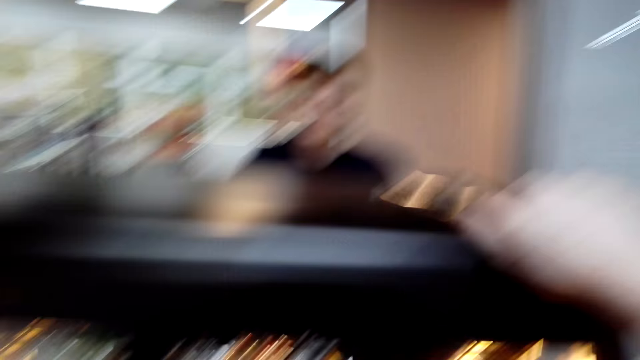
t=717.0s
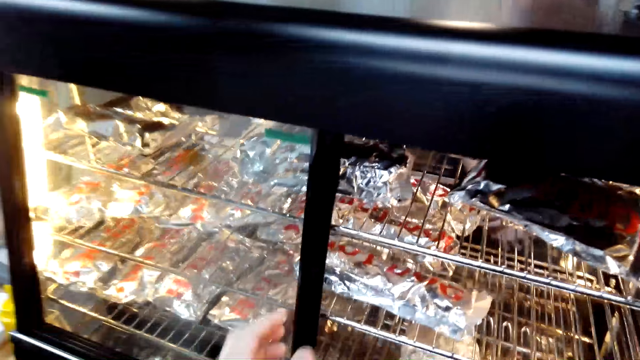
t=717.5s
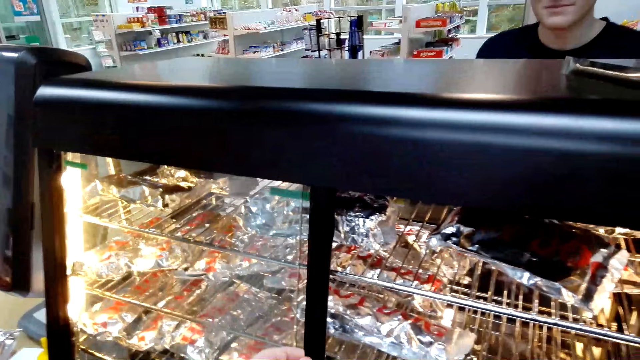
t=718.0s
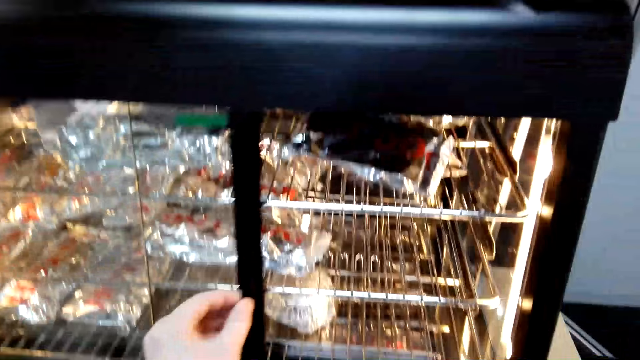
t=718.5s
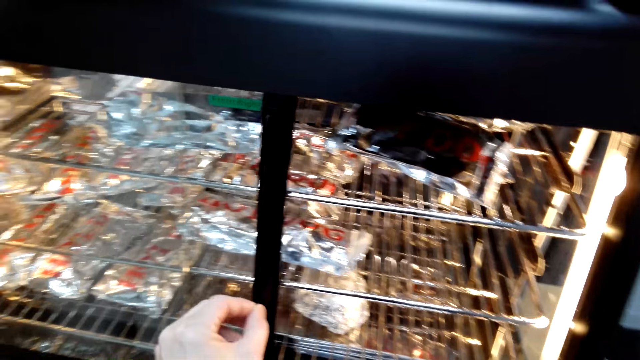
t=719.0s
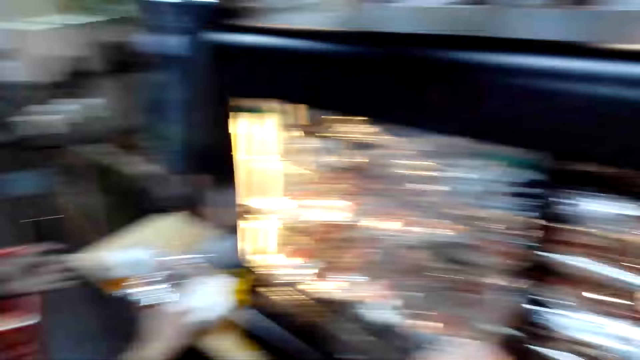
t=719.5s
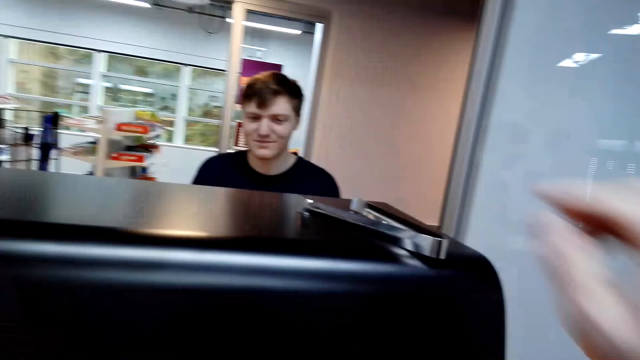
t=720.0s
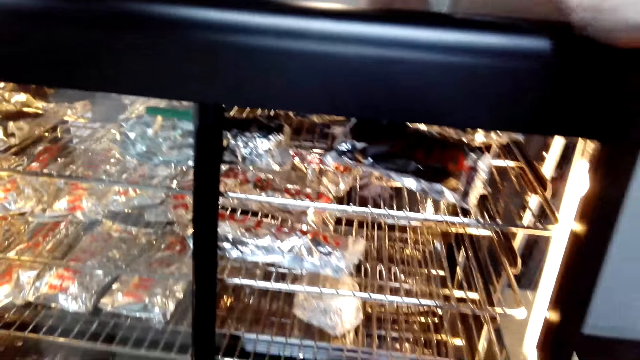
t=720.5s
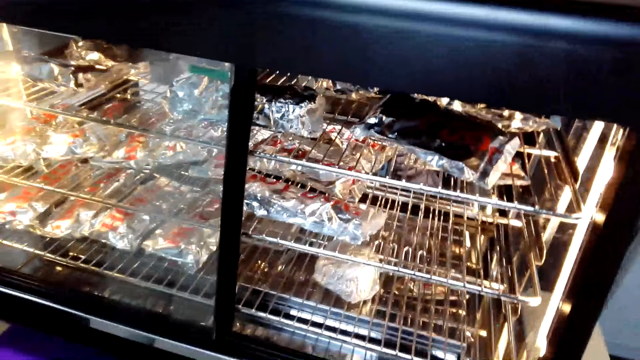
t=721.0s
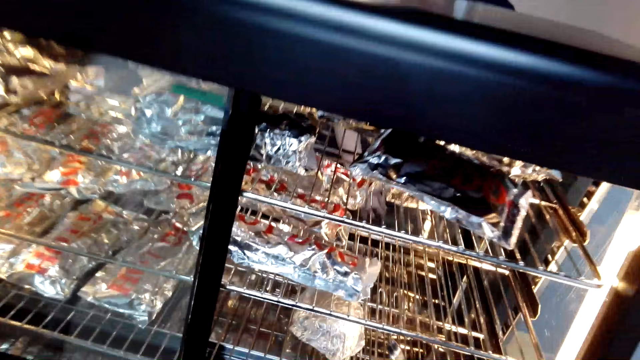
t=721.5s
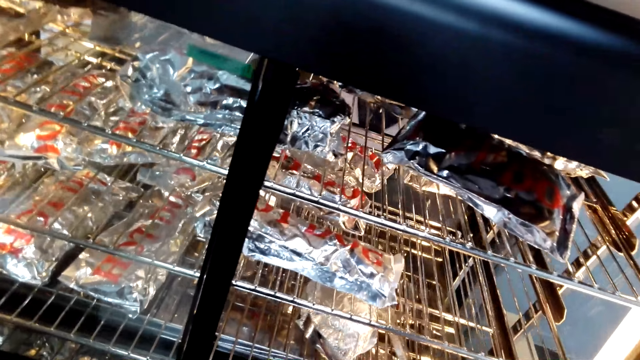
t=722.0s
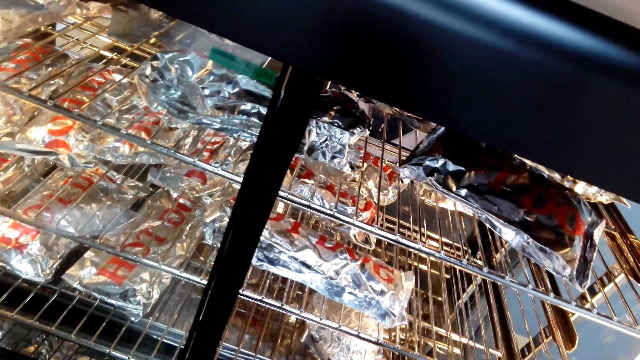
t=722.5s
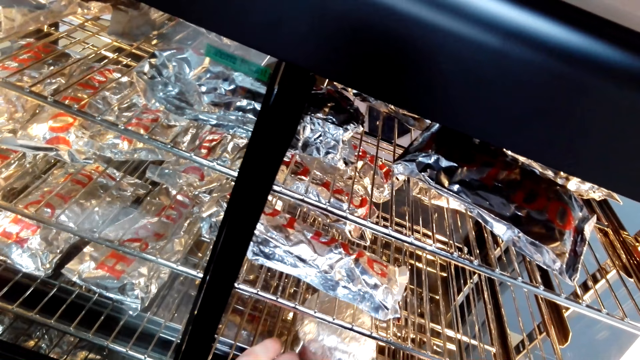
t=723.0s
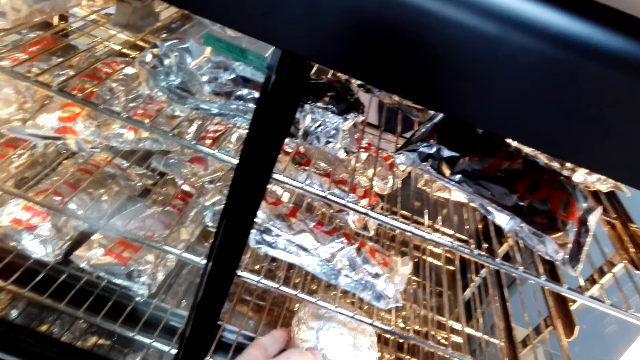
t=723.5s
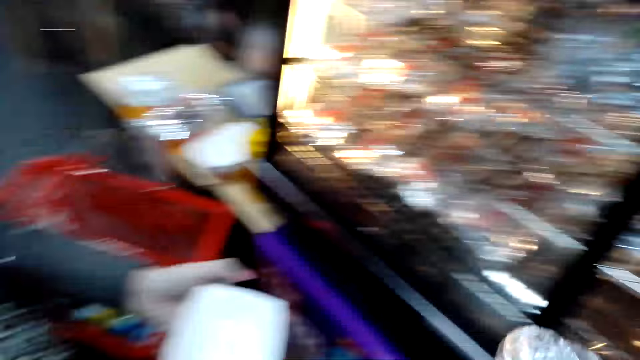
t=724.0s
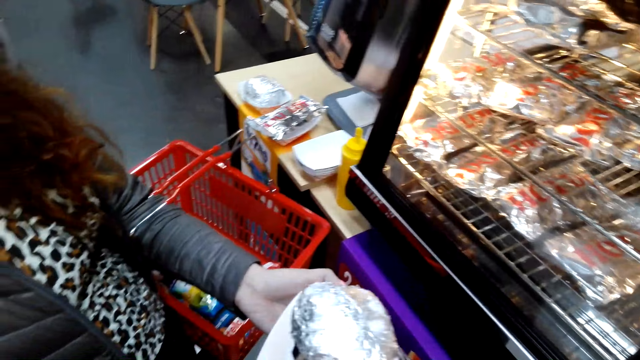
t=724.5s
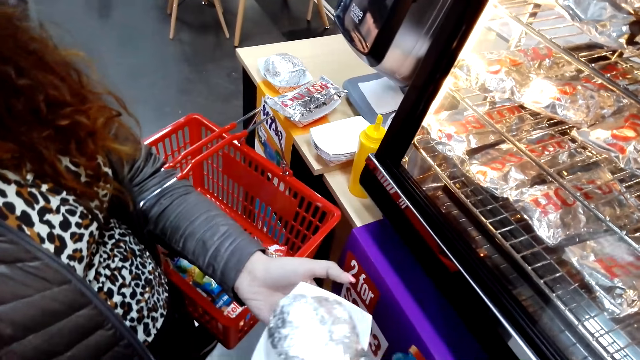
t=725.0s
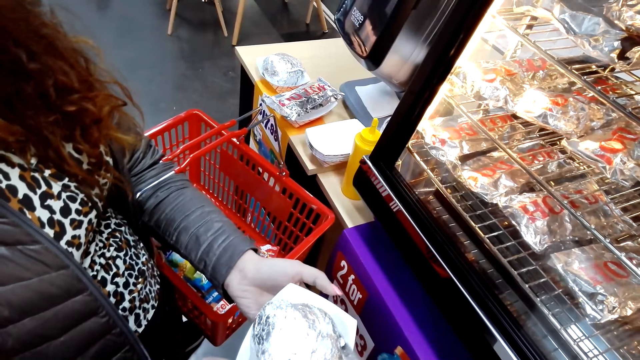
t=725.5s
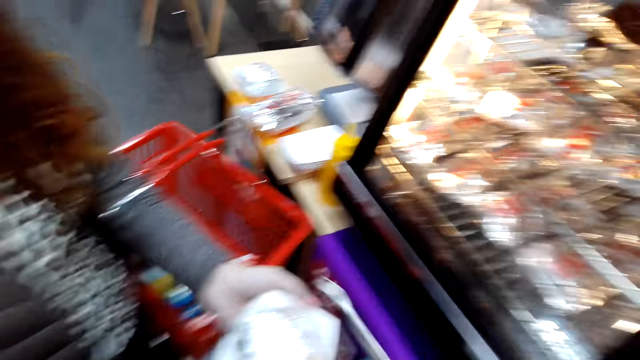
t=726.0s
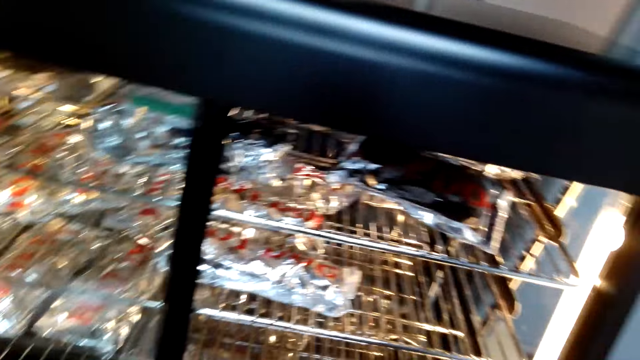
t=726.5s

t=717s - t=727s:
The camera wearer places the tong on top of the hotdog steamer. They move the heater door. They speak to a woman. They take the tong, take the burger. The woman speaks to the camera wearer. The camera wearer places the burger on a plate on the woman's hands.

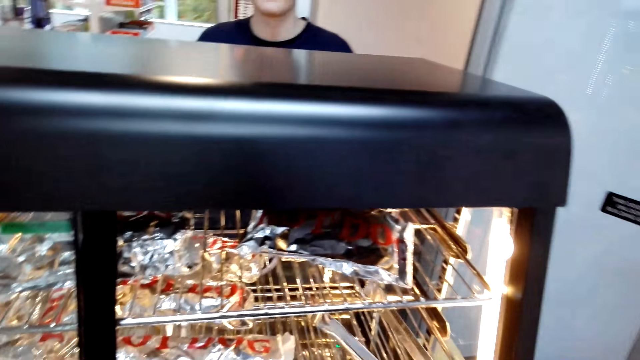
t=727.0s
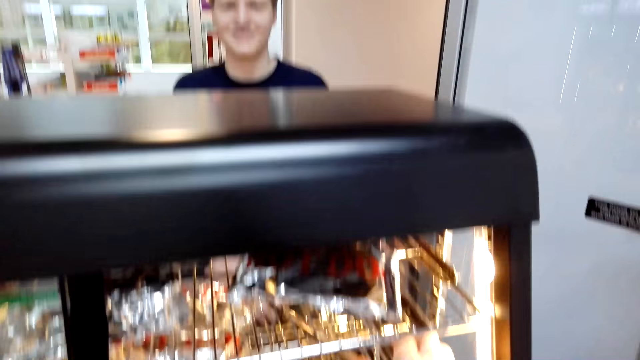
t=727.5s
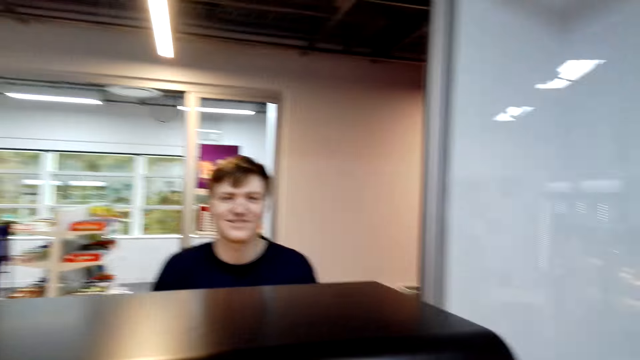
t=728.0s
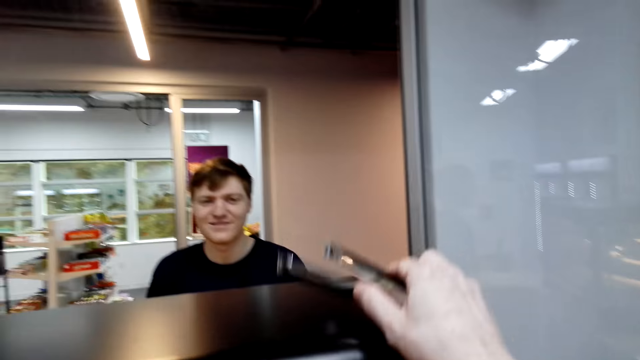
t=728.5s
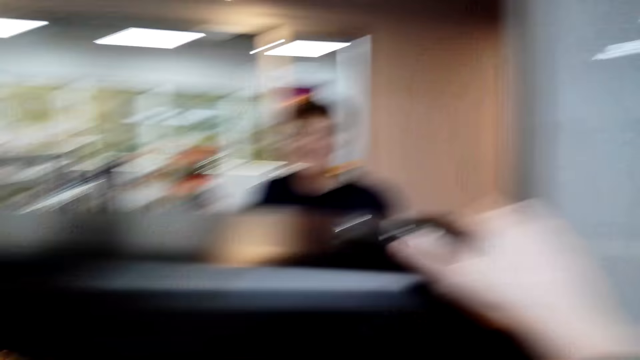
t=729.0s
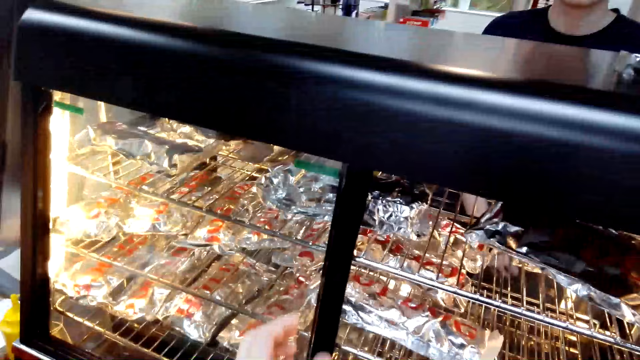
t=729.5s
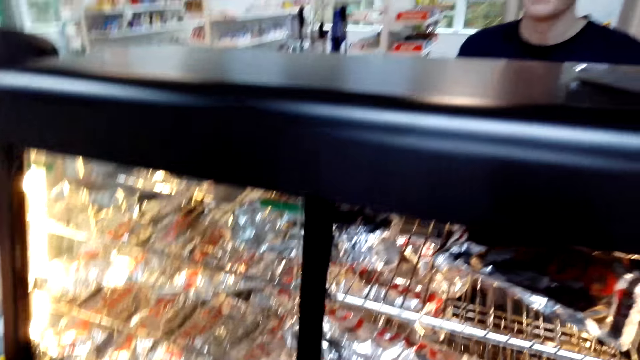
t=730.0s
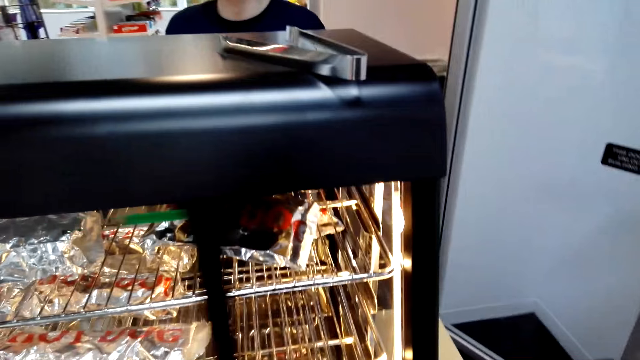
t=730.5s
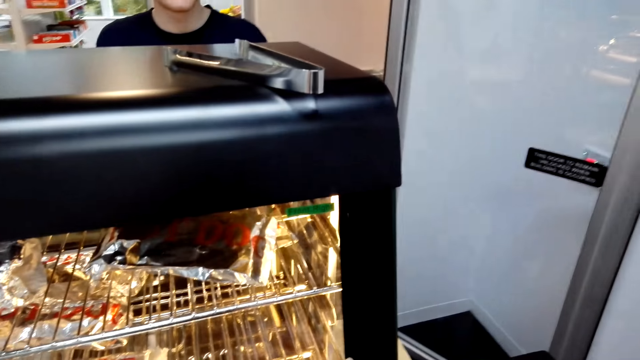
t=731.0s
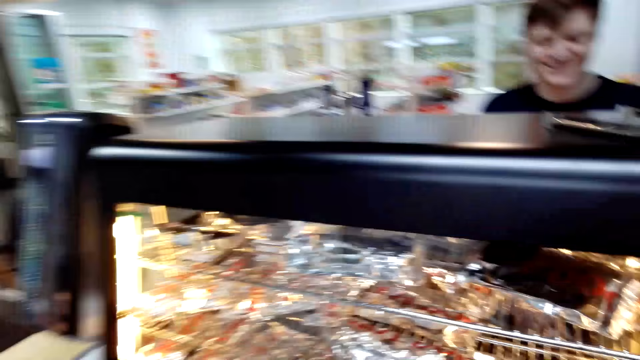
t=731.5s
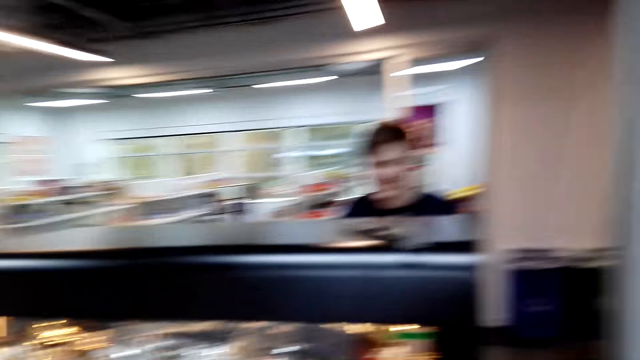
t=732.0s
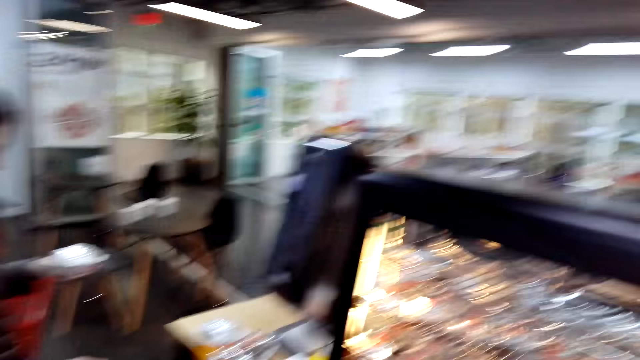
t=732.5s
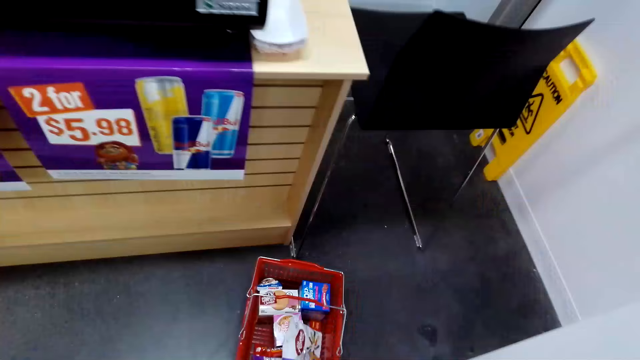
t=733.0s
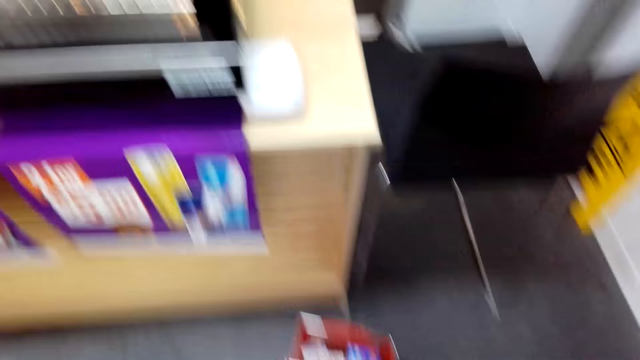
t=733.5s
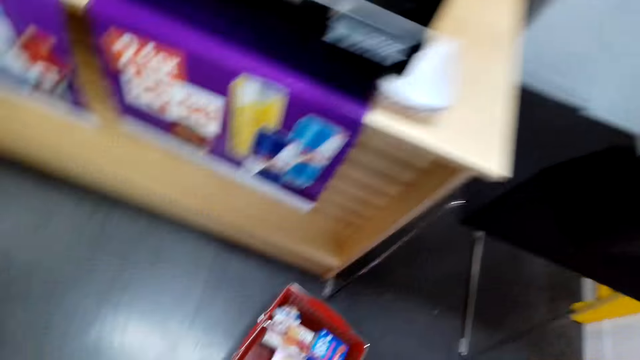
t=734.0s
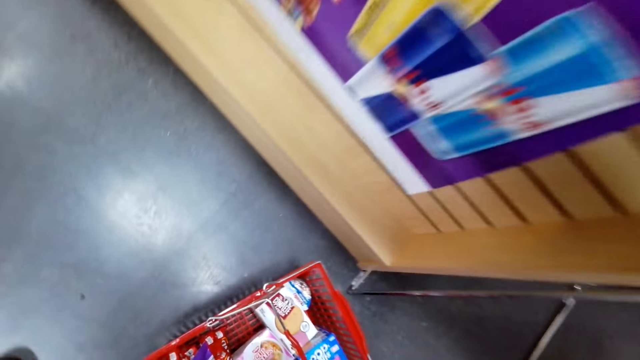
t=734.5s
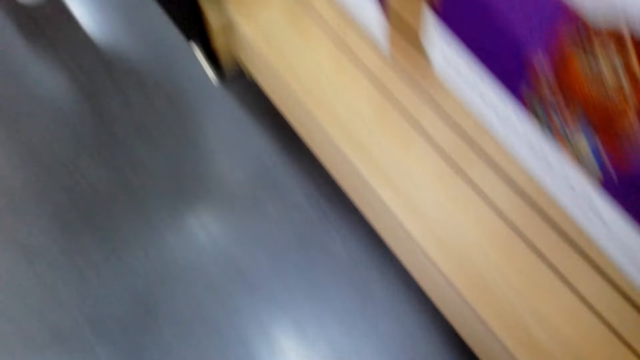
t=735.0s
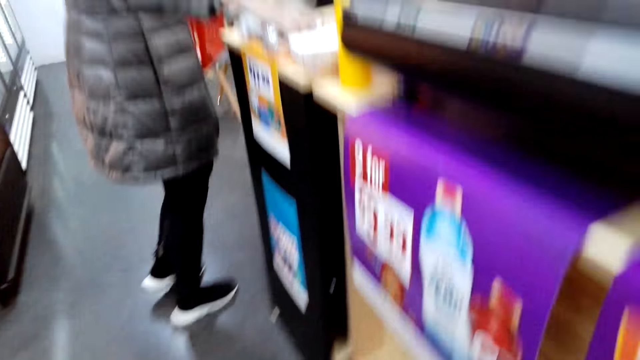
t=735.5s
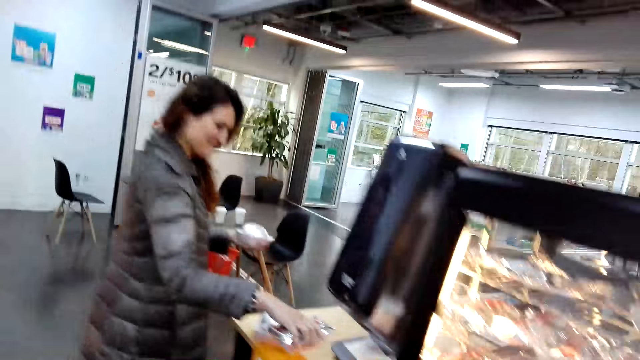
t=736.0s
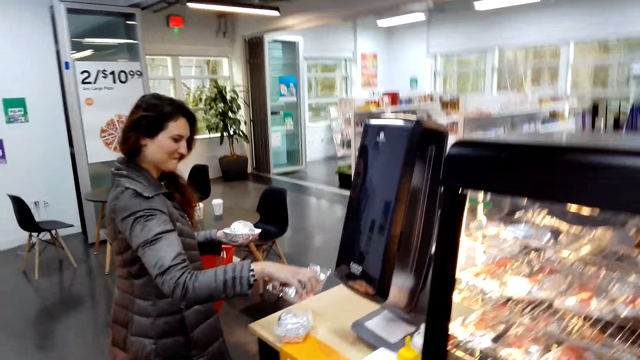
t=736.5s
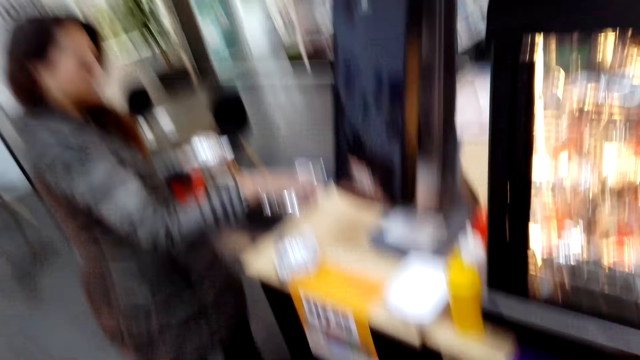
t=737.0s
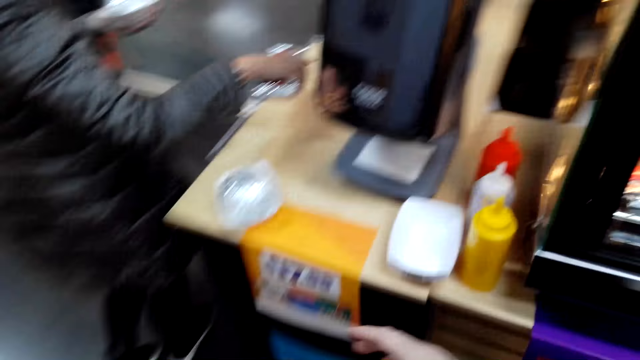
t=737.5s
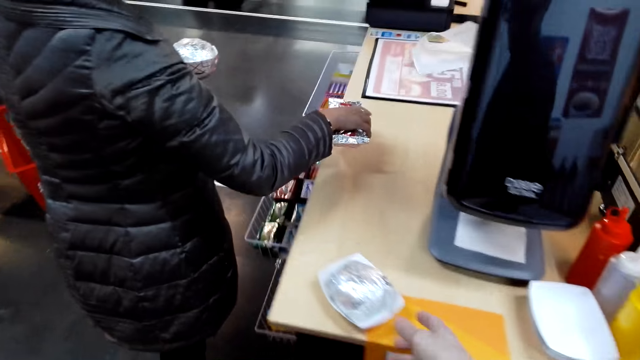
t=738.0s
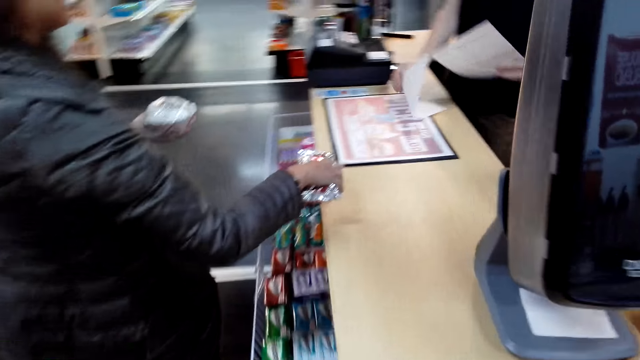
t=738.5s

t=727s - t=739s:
The camera wearer moves the tong in the burger heater or hotdog steamer. They speak to a woman and place the tong on top of the hotdog steamer. They close the hotdog steamer door. They speak, look at the shopping basket. They take the tray. They walk. The woman takes the burger.
